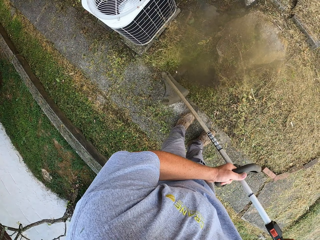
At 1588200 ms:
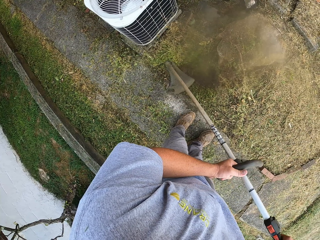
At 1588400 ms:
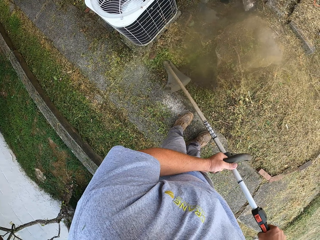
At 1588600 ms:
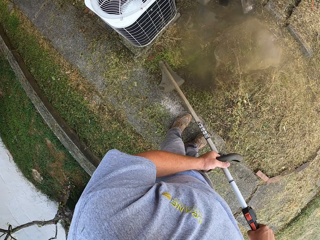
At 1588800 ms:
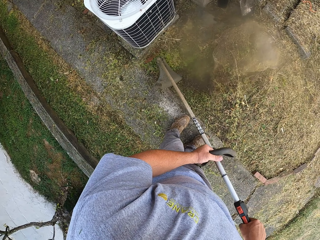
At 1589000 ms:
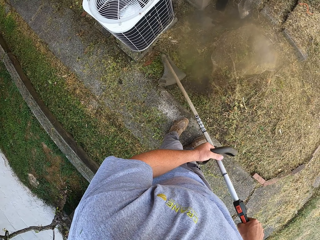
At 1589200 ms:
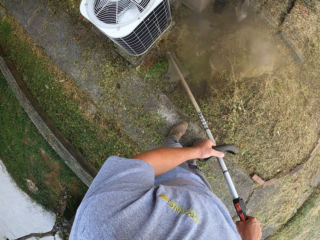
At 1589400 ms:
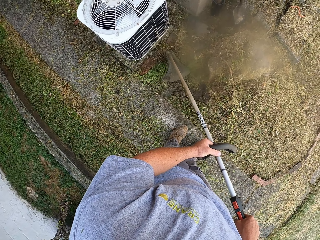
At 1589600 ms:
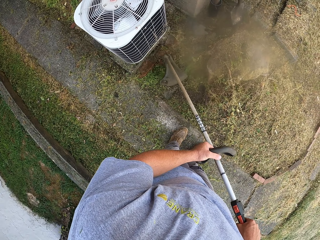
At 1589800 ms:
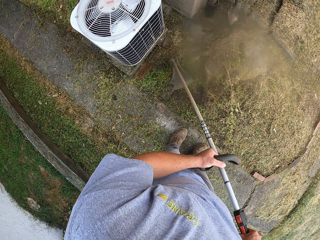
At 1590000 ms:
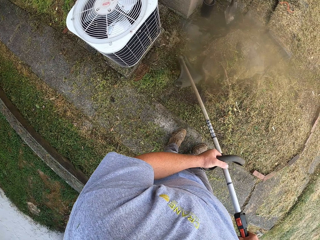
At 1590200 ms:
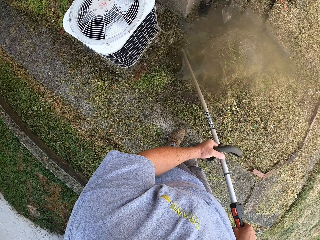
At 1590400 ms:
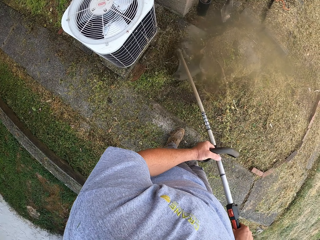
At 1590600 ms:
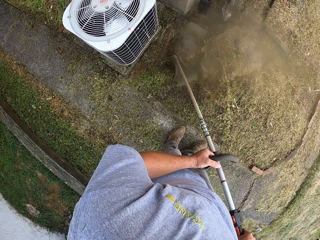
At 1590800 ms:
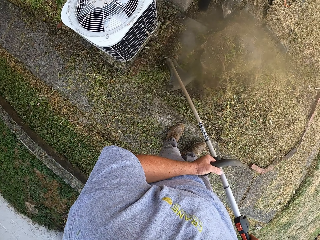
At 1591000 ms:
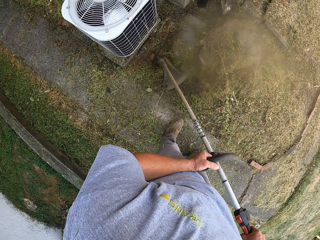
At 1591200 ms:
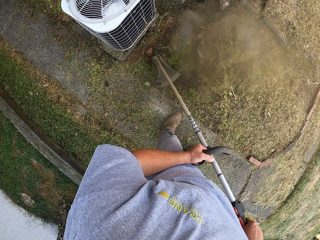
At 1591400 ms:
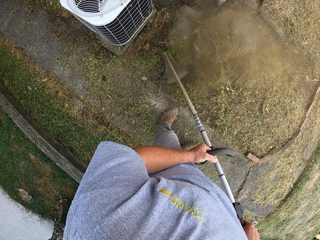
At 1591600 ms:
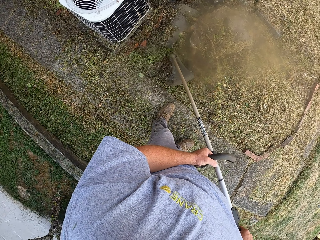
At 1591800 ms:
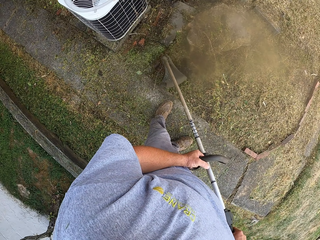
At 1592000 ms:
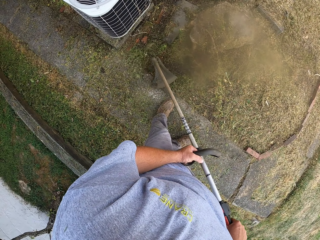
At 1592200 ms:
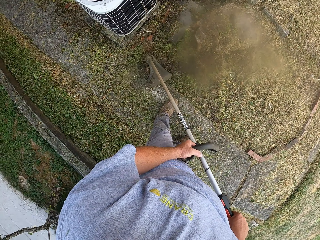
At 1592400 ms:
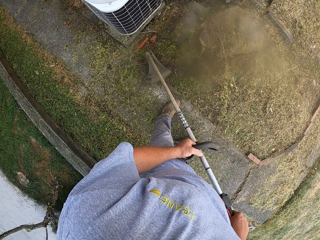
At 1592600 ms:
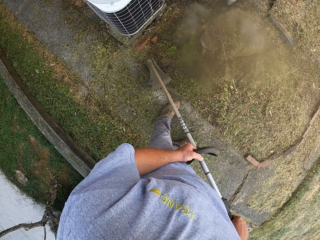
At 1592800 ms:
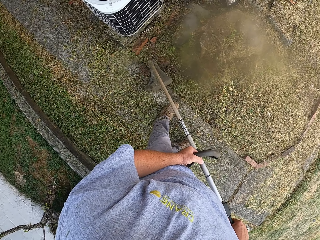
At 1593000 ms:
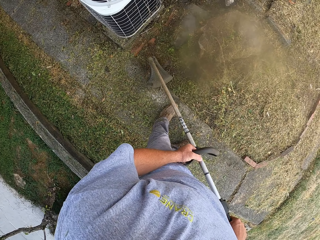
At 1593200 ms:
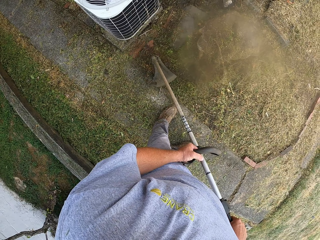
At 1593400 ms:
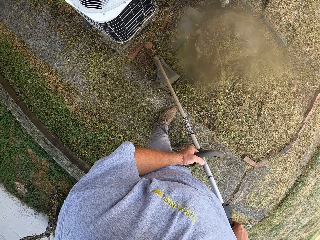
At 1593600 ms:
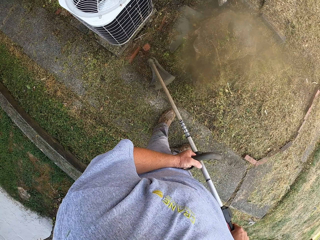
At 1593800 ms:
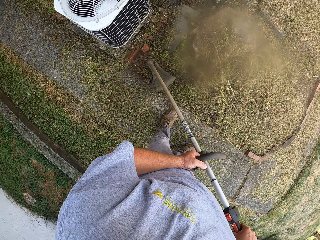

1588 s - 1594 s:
The camera wearer cuts grass with a brush cutter.

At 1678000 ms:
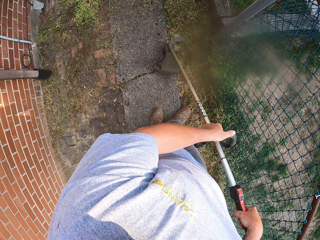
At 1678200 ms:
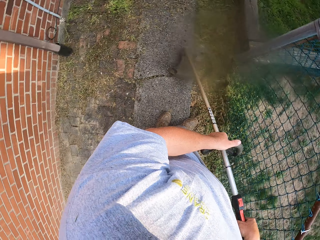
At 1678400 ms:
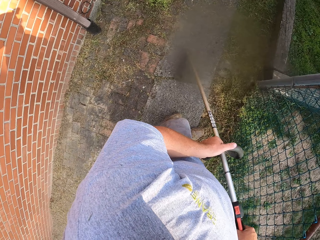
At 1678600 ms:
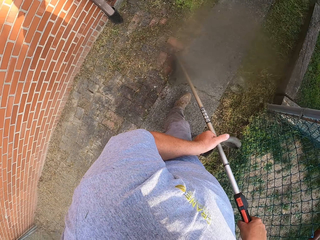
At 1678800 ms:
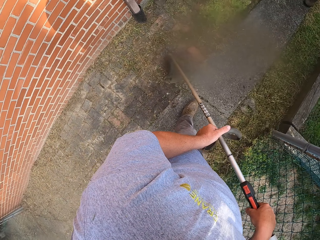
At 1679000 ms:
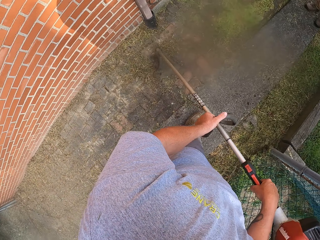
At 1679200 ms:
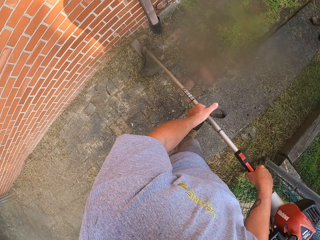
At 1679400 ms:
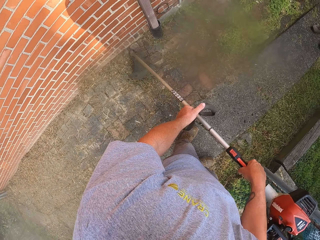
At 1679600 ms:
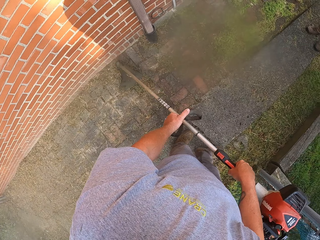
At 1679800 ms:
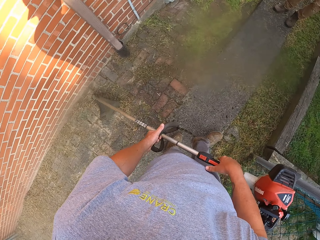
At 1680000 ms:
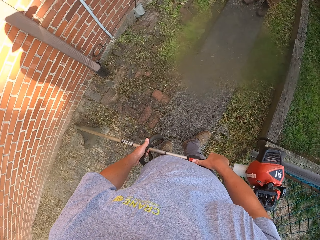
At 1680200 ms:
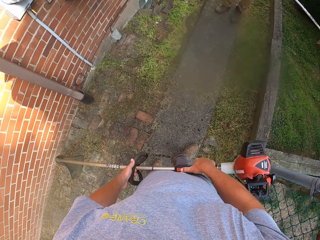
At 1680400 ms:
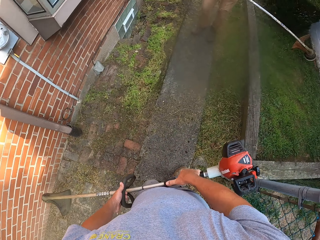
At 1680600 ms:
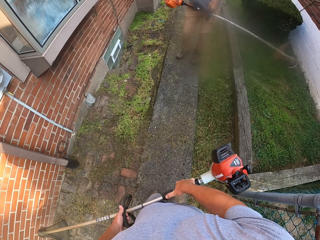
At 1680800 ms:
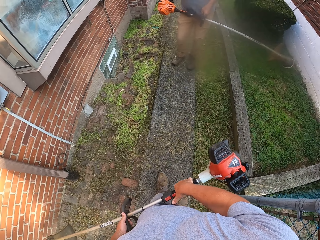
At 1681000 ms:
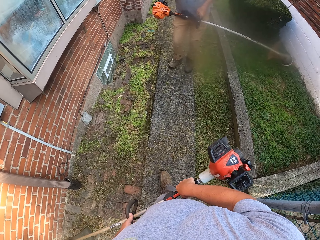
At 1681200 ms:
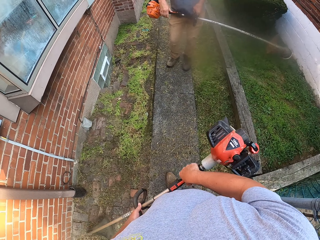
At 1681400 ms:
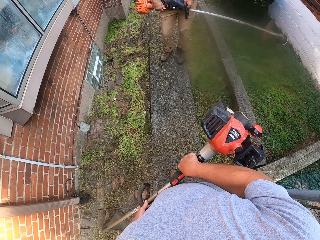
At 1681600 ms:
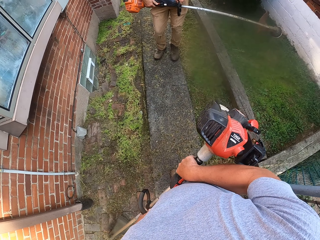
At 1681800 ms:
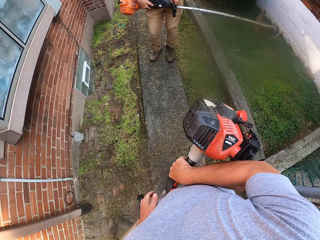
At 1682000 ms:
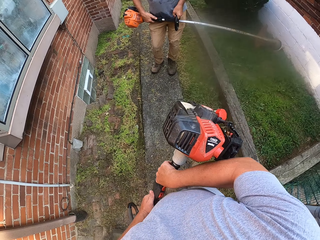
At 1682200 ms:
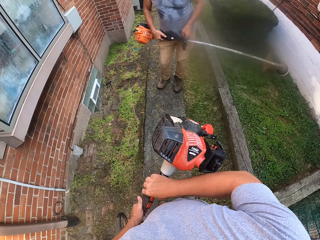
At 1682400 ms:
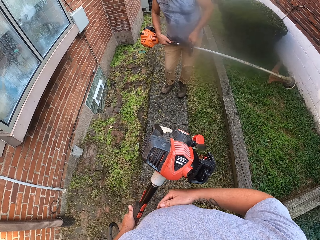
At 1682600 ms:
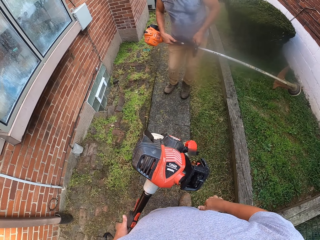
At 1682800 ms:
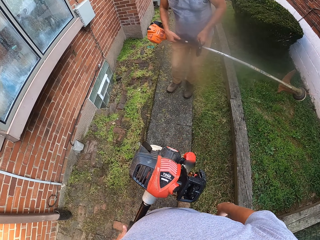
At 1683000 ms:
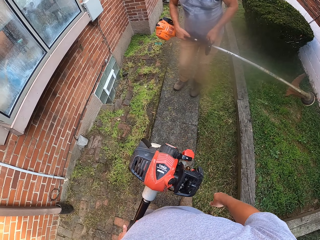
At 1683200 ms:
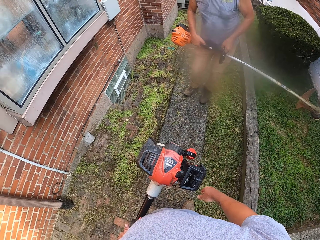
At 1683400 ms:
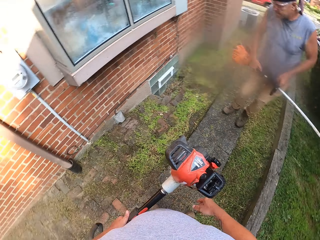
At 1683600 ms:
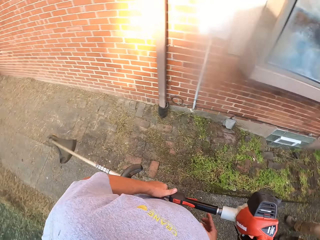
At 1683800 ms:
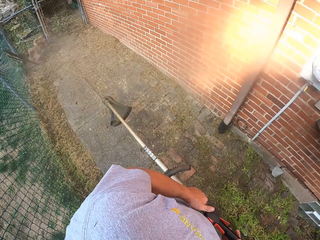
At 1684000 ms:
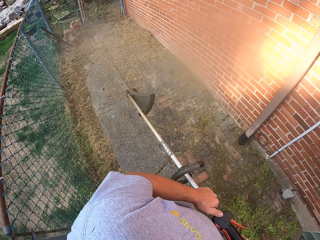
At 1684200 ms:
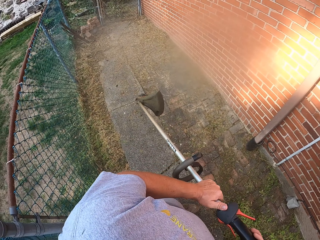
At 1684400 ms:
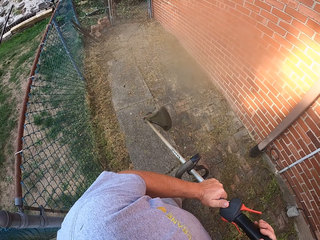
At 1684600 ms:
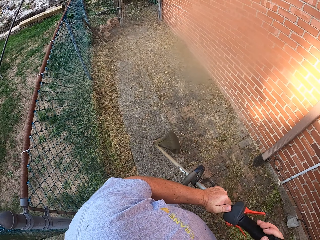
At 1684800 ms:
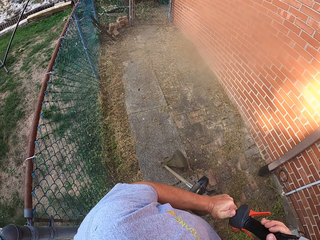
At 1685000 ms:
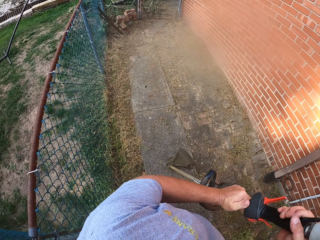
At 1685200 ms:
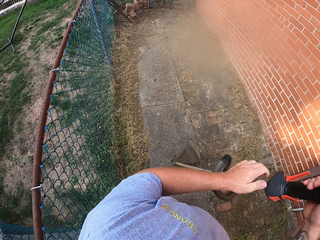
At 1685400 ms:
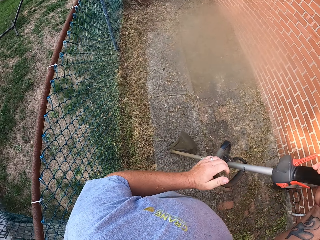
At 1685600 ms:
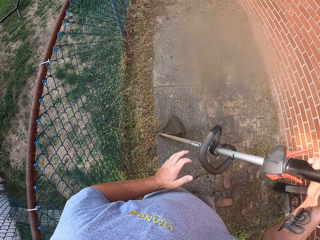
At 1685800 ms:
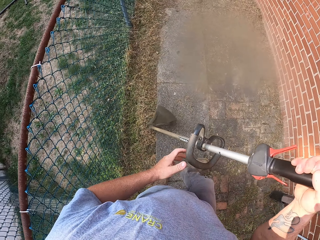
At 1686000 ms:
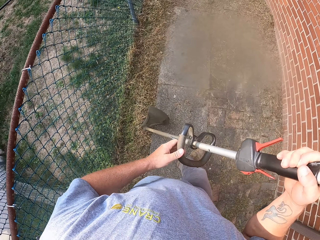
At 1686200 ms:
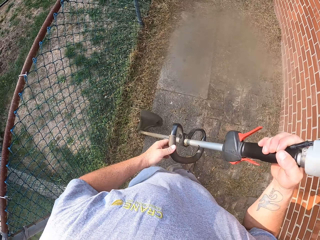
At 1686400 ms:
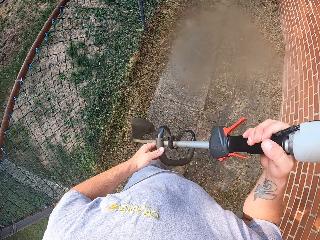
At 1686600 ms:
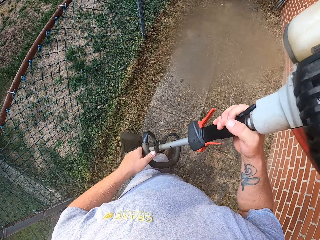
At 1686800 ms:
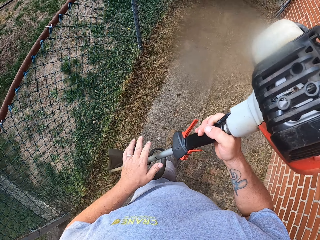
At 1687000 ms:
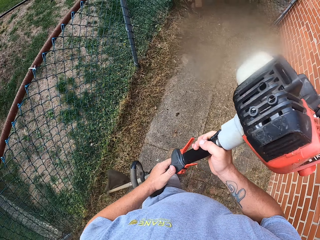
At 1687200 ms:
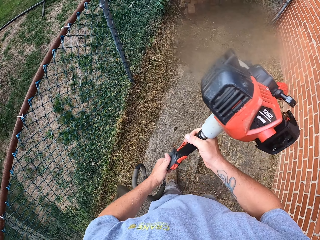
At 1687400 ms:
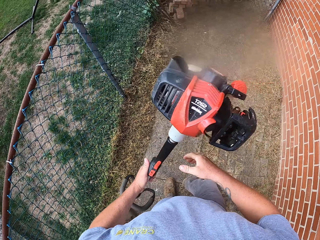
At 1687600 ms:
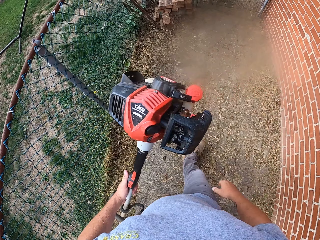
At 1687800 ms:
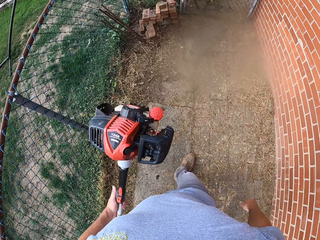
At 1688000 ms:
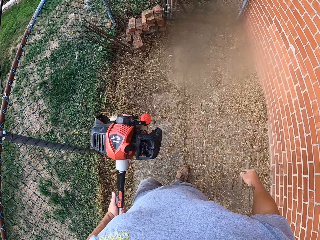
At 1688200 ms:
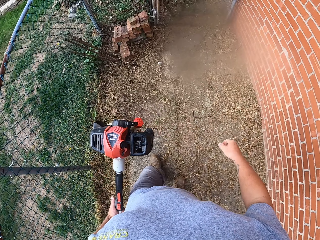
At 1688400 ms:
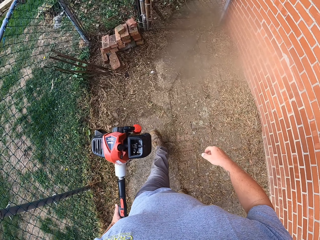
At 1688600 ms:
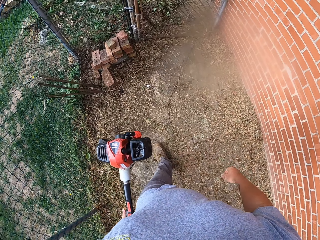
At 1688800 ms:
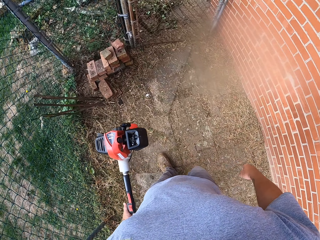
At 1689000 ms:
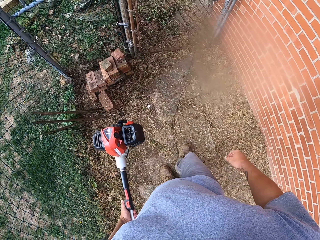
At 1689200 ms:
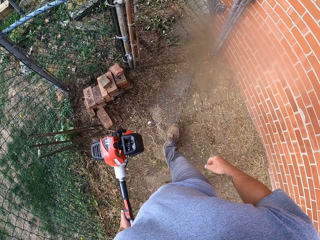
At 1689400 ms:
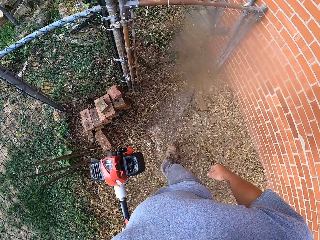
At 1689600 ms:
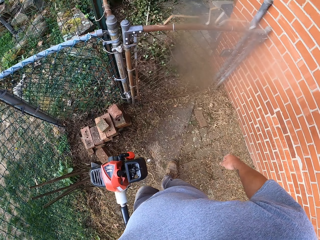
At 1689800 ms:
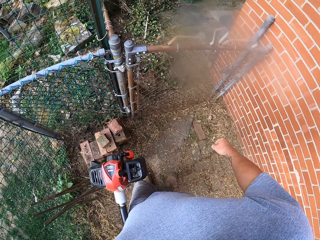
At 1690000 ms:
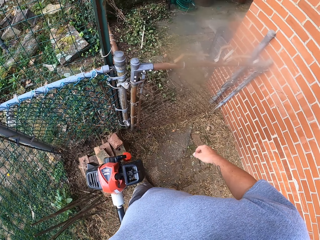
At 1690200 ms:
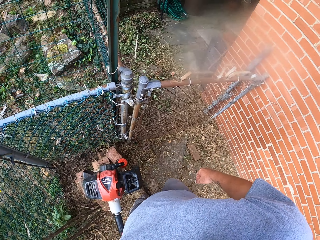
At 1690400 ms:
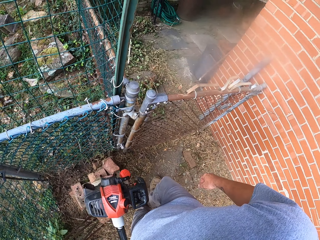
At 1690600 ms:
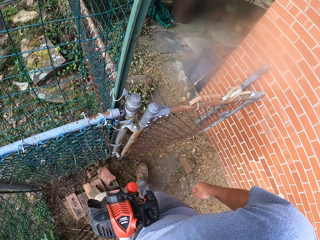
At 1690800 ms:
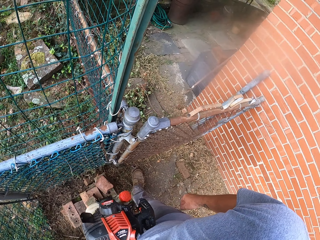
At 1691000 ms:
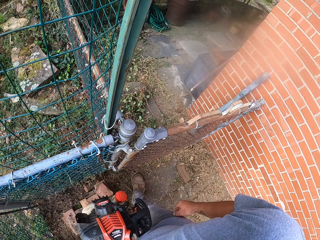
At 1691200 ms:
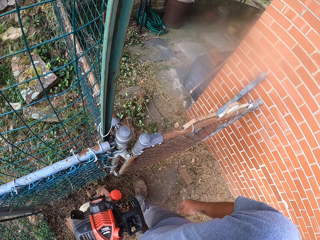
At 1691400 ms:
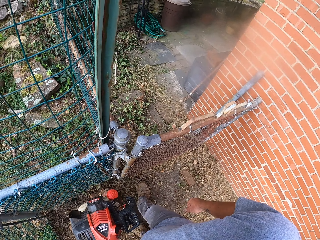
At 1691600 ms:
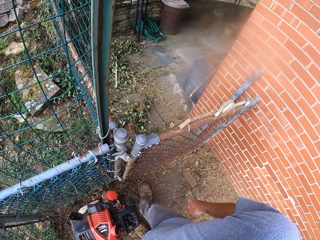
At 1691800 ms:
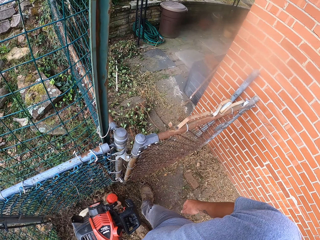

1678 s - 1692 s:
A person stands at the compound. The camera wearer presses a brush cutter button. They interact with the person. They hold the brush cutter with their left hand. They place the brush cutter on the ground. They look around the compound. They walk around the compound. They push the brush cutter. They pass the brush cutter to their left hand. They look around.

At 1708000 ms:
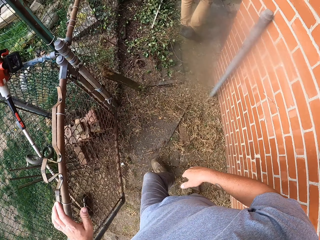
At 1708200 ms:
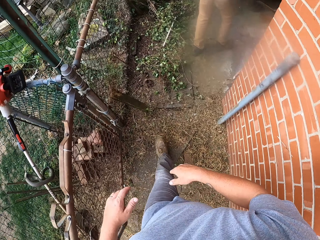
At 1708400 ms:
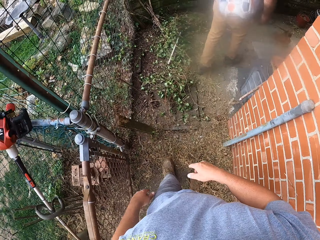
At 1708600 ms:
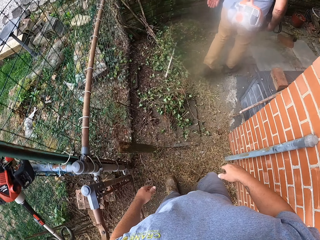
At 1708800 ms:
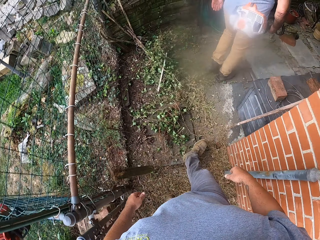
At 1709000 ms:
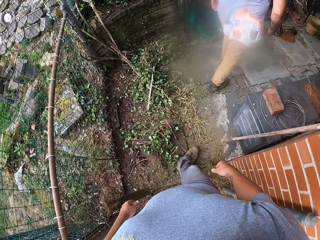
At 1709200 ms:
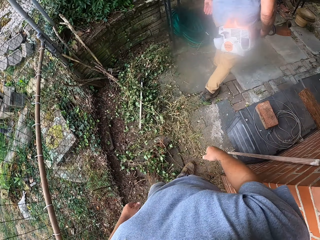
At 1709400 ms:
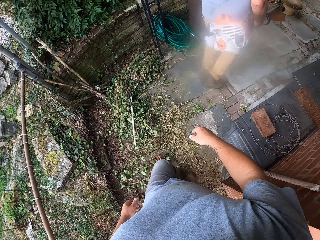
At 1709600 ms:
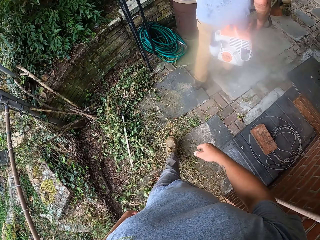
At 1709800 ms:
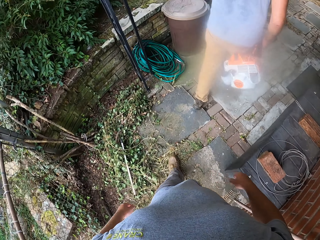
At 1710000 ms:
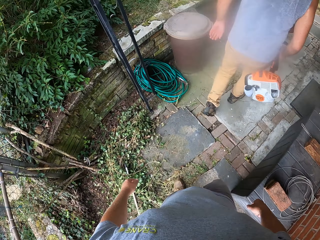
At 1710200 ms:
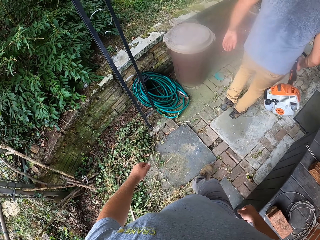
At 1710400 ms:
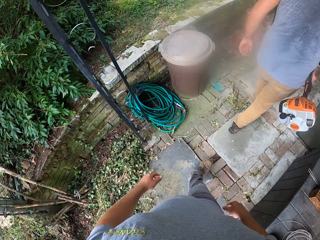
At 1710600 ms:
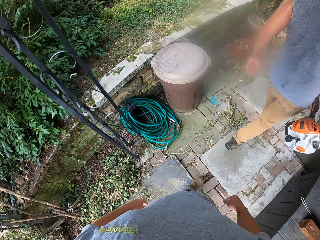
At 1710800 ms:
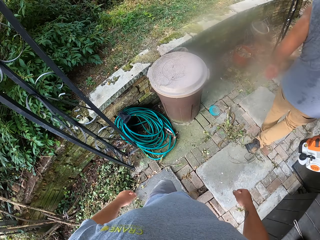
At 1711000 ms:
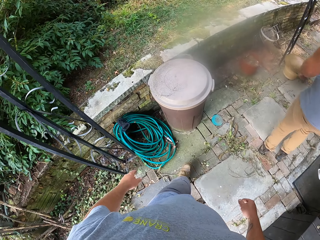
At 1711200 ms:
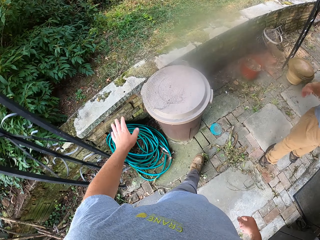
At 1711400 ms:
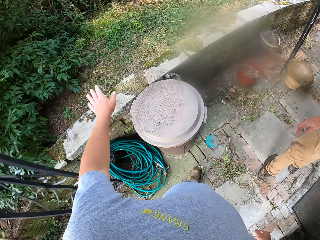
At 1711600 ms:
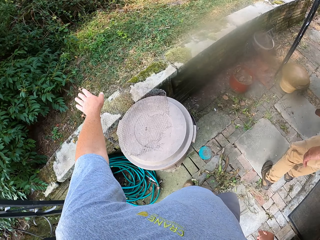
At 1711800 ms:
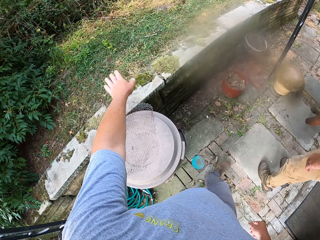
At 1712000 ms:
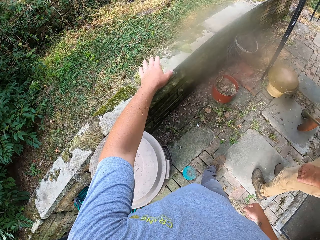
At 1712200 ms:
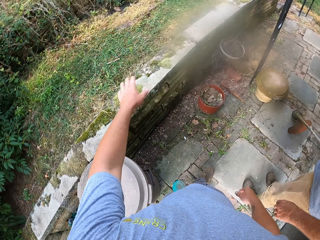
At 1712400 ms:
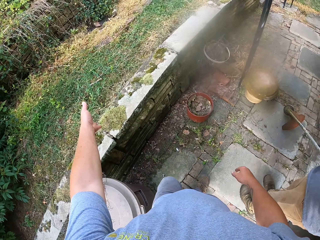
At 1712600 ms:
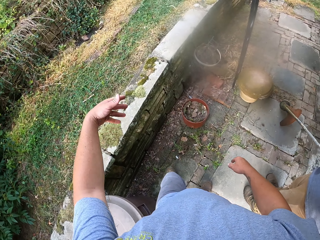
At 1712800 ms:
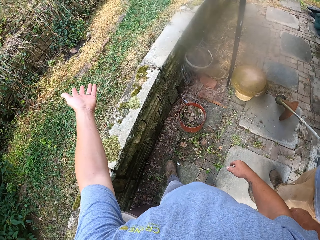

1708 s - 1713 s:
The camera wearer walks around the compound. They interact with a person.
